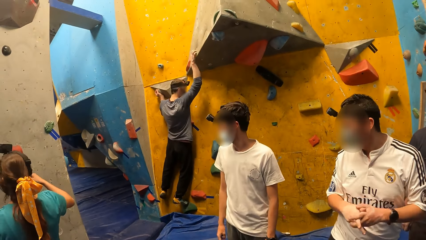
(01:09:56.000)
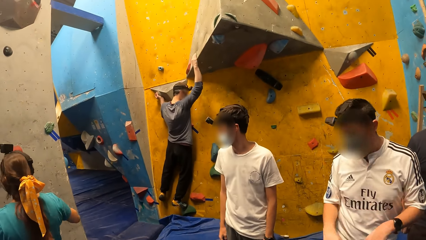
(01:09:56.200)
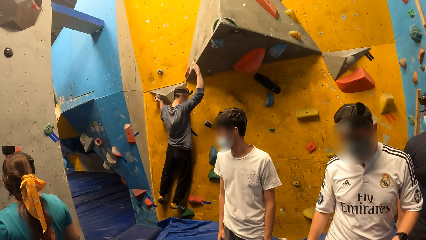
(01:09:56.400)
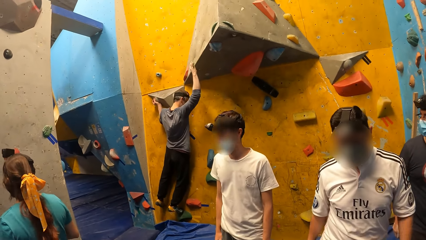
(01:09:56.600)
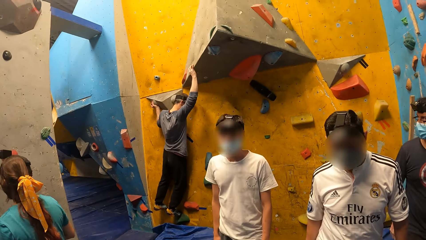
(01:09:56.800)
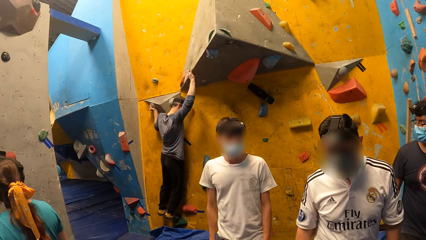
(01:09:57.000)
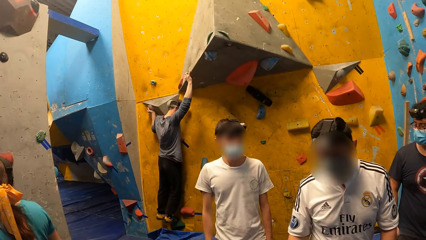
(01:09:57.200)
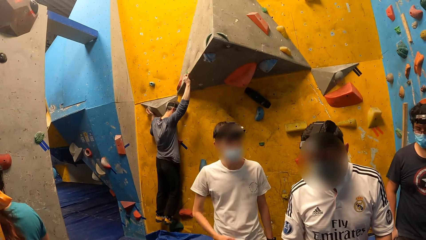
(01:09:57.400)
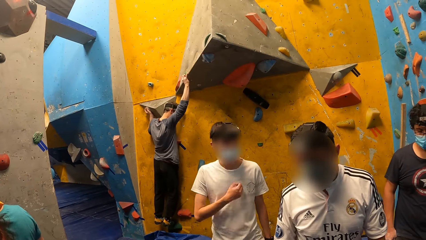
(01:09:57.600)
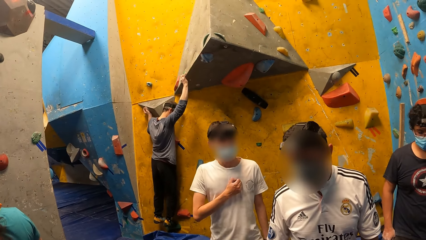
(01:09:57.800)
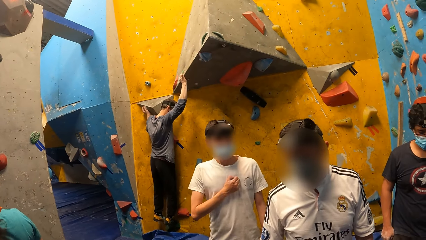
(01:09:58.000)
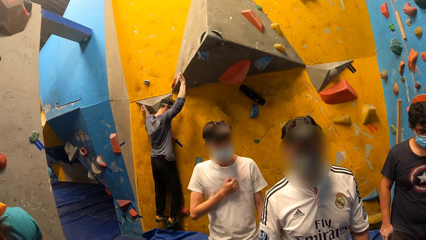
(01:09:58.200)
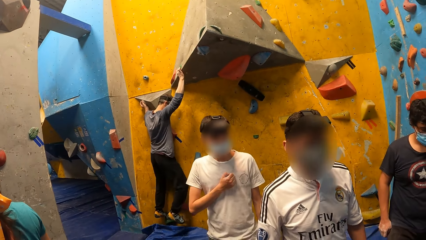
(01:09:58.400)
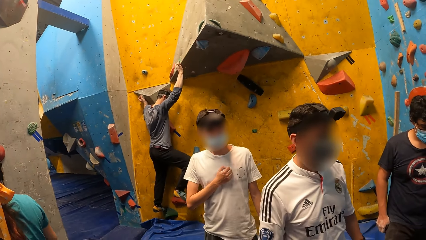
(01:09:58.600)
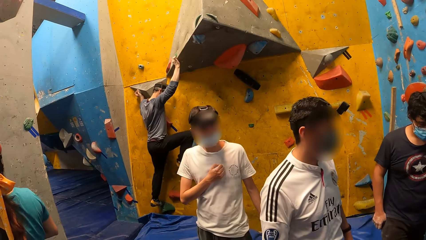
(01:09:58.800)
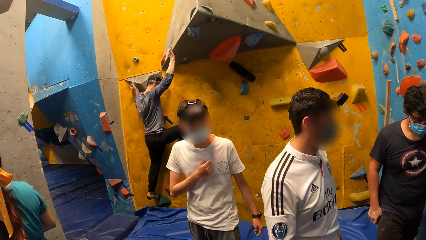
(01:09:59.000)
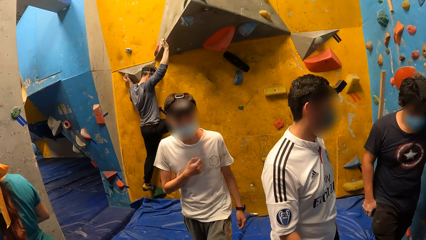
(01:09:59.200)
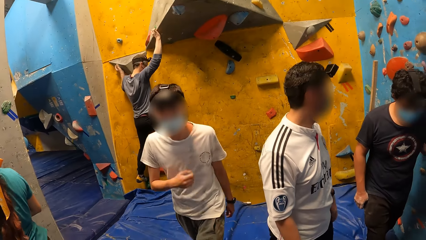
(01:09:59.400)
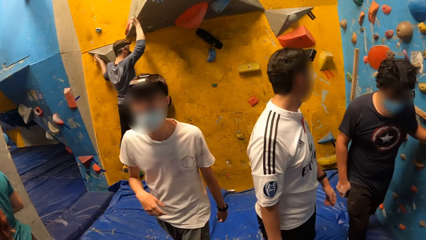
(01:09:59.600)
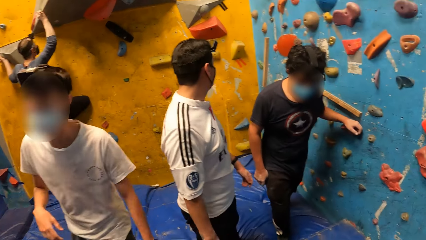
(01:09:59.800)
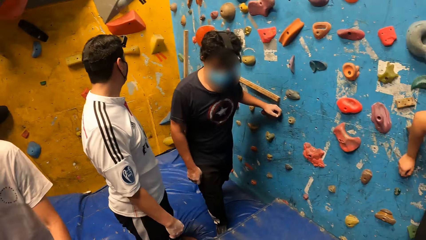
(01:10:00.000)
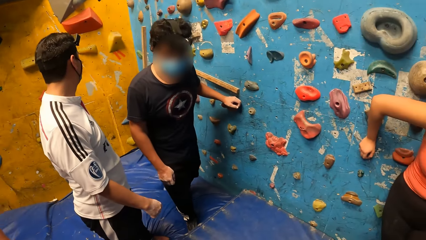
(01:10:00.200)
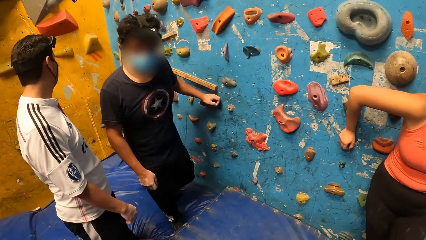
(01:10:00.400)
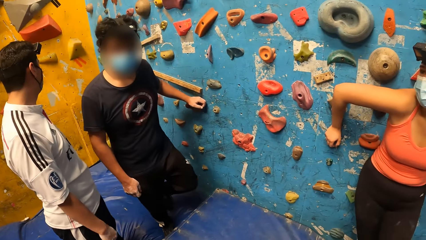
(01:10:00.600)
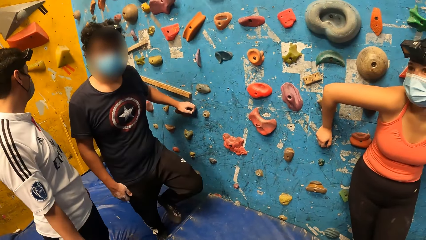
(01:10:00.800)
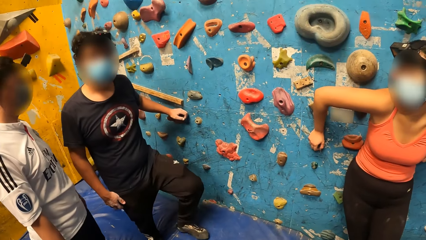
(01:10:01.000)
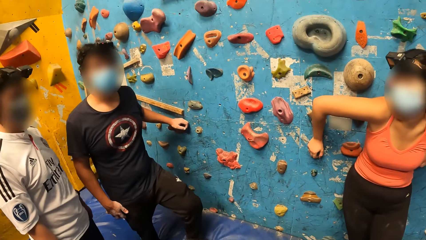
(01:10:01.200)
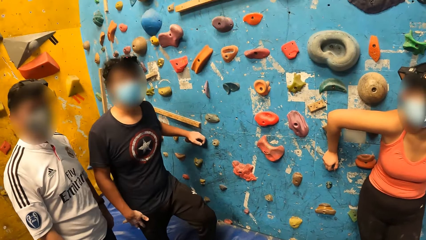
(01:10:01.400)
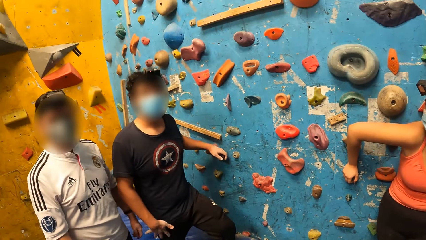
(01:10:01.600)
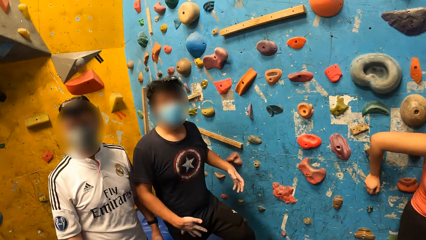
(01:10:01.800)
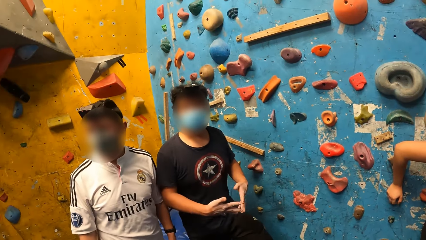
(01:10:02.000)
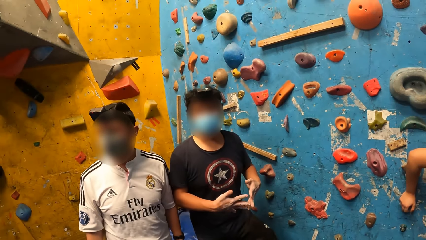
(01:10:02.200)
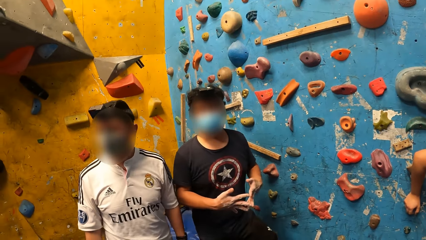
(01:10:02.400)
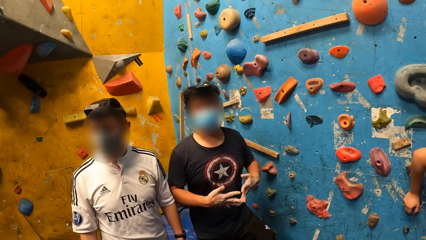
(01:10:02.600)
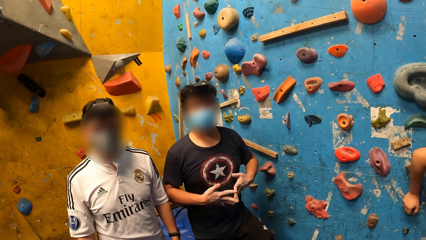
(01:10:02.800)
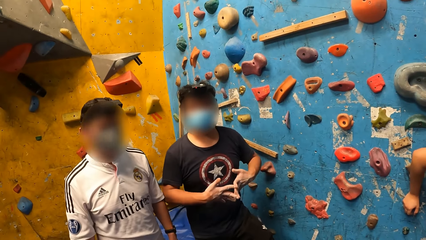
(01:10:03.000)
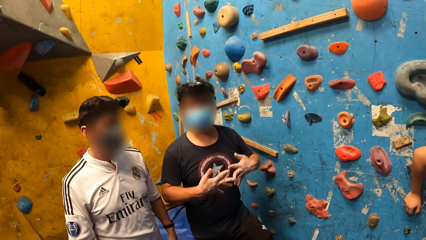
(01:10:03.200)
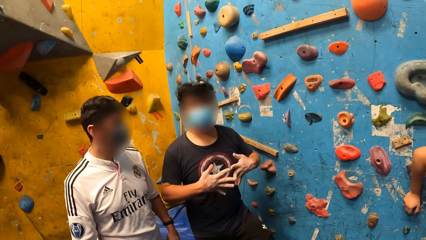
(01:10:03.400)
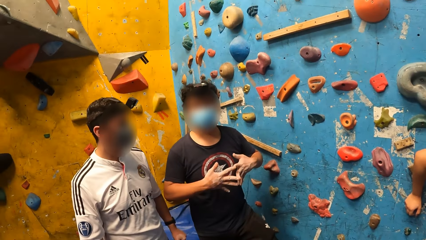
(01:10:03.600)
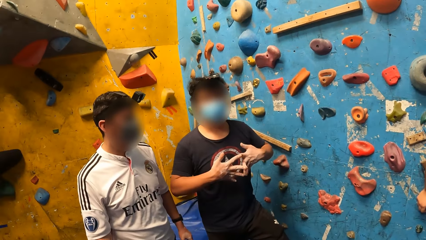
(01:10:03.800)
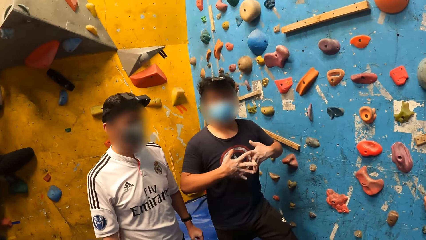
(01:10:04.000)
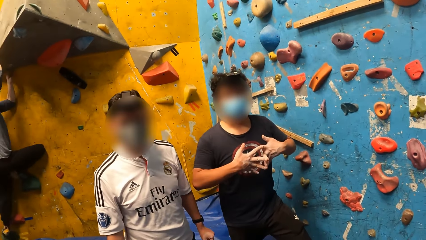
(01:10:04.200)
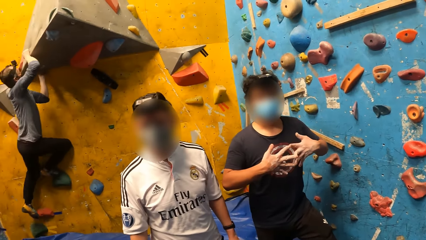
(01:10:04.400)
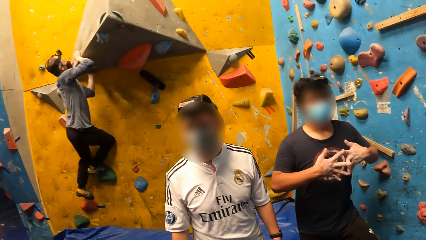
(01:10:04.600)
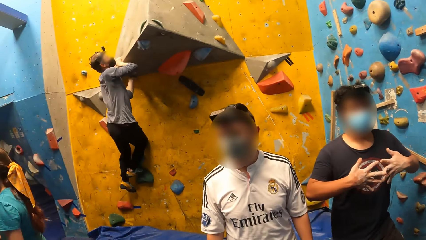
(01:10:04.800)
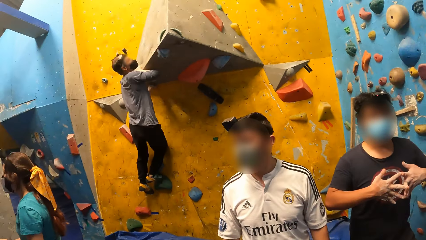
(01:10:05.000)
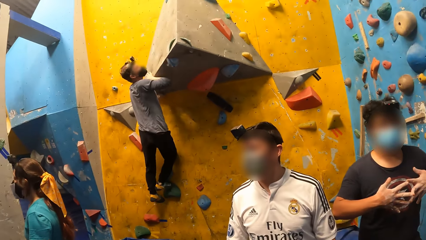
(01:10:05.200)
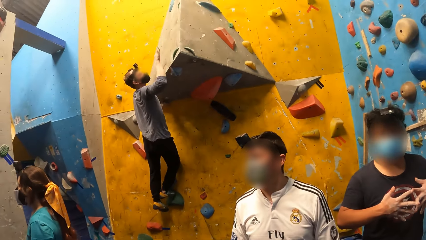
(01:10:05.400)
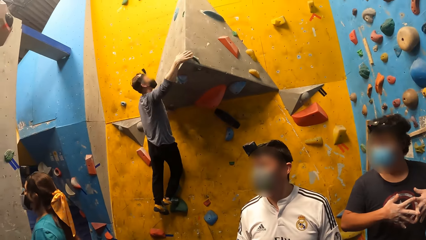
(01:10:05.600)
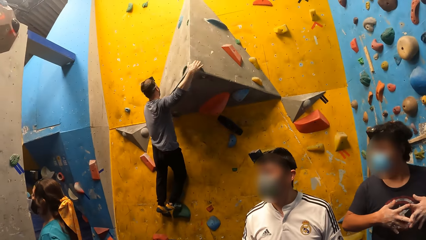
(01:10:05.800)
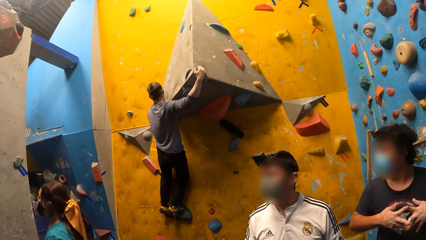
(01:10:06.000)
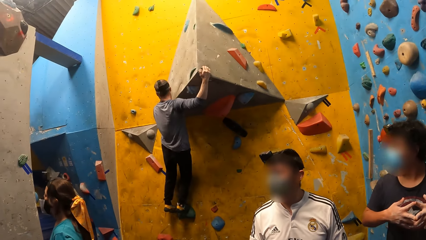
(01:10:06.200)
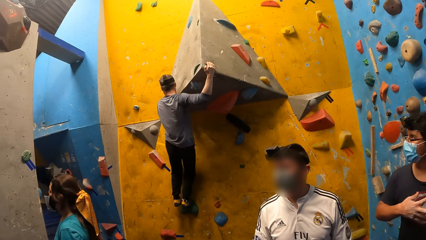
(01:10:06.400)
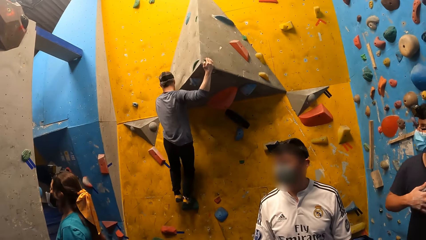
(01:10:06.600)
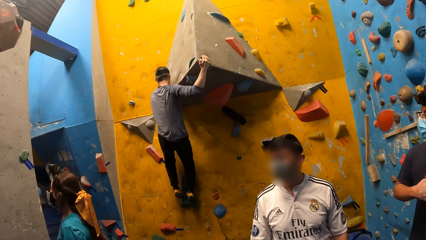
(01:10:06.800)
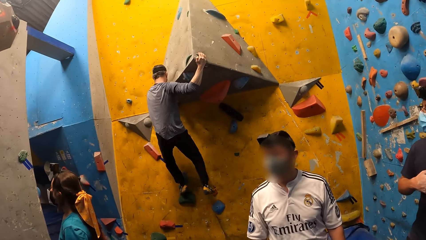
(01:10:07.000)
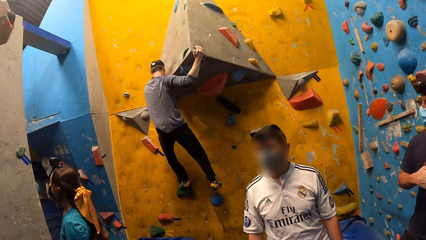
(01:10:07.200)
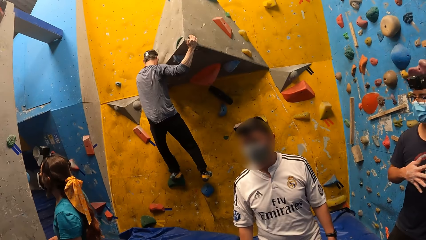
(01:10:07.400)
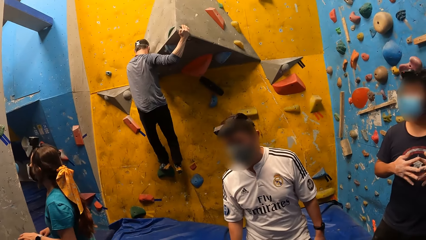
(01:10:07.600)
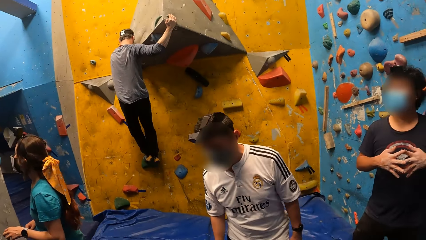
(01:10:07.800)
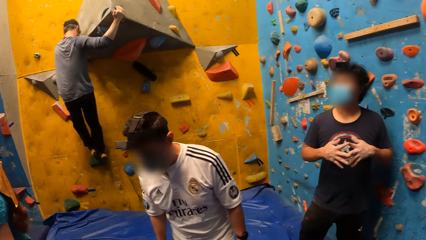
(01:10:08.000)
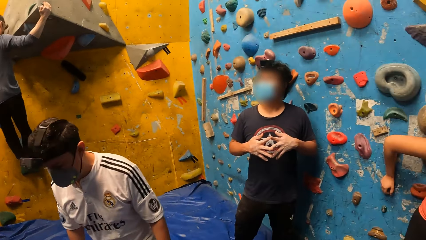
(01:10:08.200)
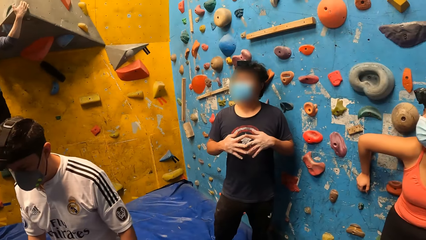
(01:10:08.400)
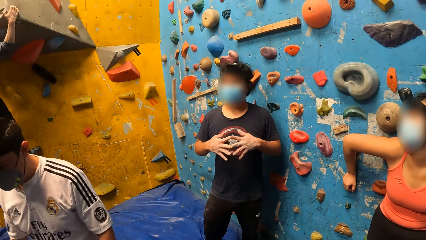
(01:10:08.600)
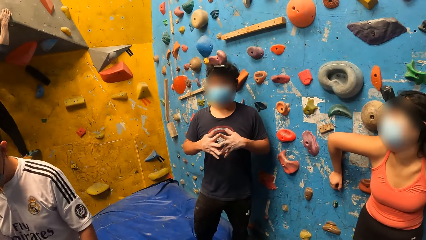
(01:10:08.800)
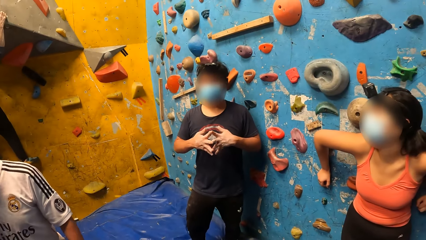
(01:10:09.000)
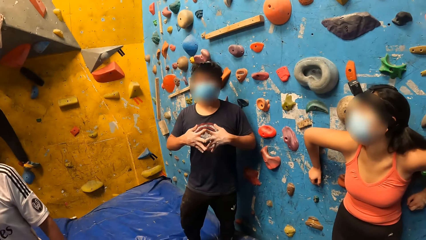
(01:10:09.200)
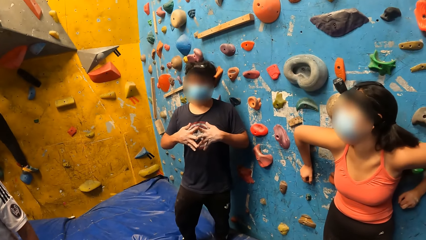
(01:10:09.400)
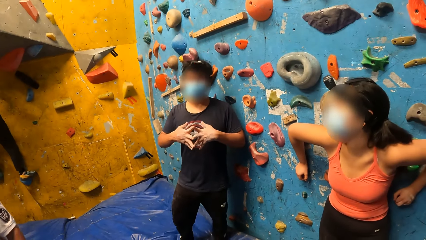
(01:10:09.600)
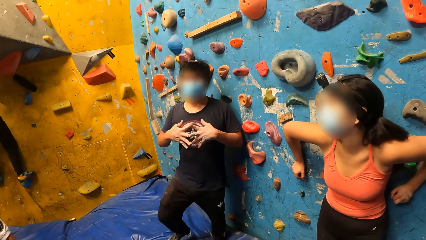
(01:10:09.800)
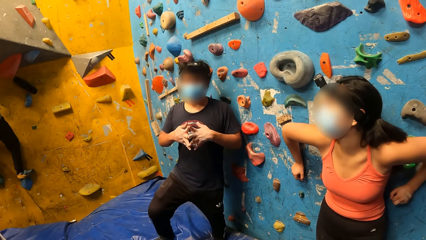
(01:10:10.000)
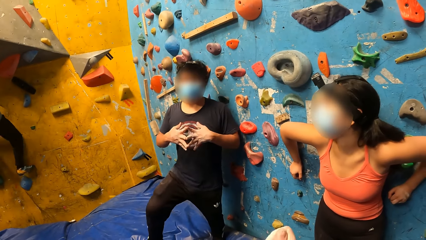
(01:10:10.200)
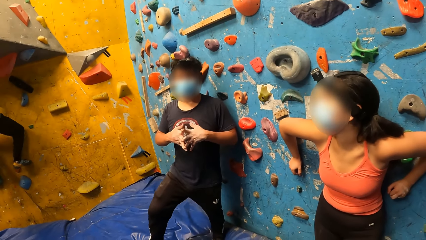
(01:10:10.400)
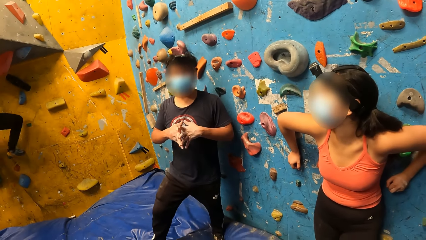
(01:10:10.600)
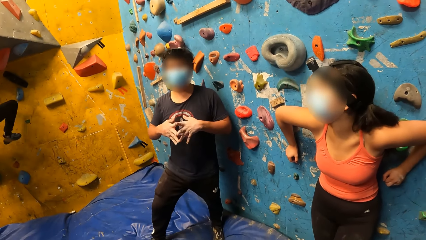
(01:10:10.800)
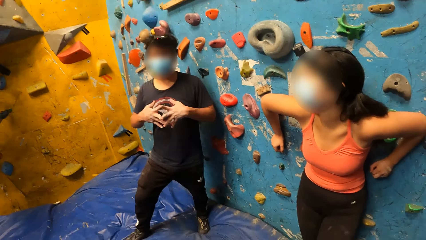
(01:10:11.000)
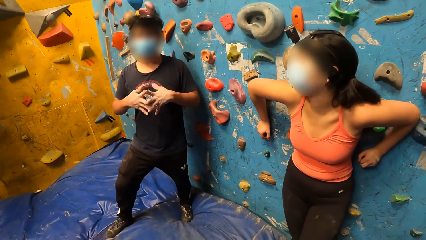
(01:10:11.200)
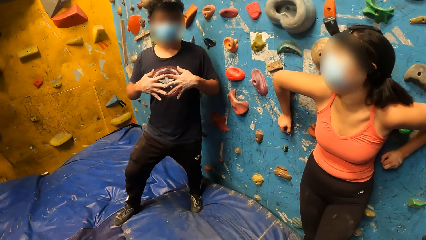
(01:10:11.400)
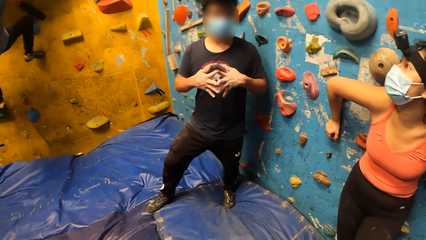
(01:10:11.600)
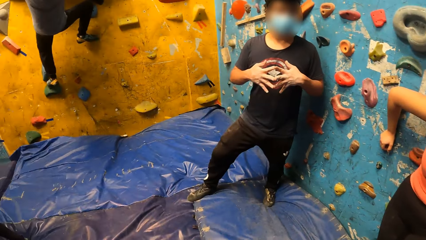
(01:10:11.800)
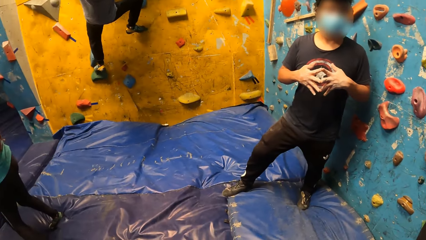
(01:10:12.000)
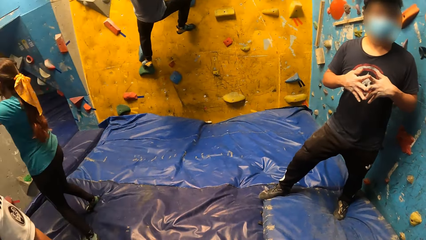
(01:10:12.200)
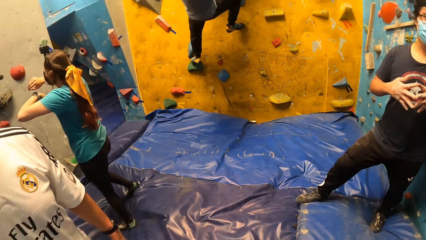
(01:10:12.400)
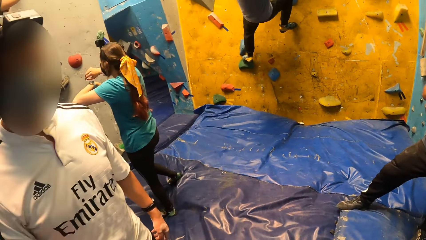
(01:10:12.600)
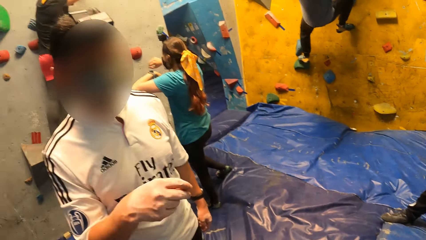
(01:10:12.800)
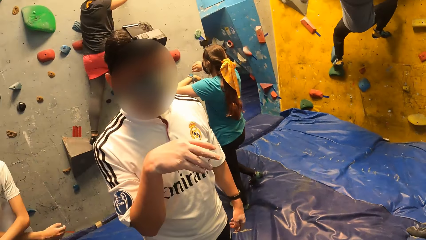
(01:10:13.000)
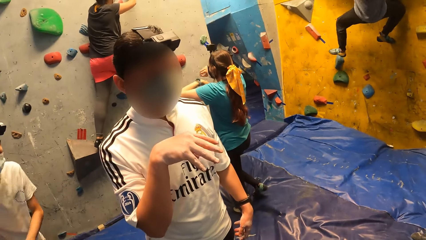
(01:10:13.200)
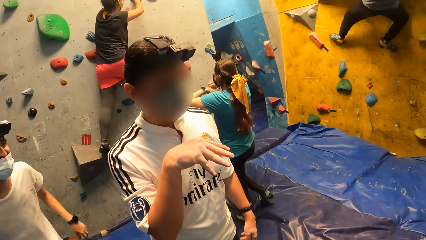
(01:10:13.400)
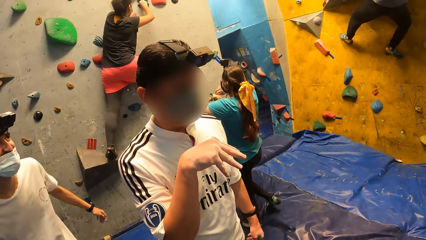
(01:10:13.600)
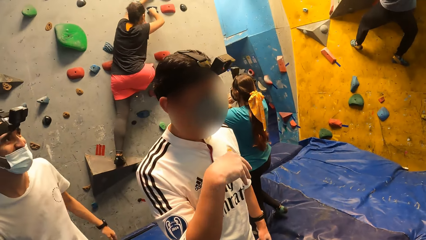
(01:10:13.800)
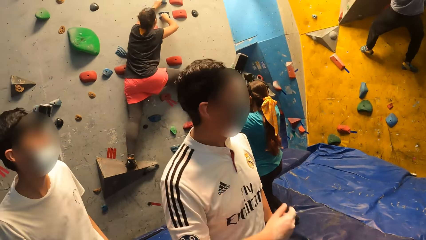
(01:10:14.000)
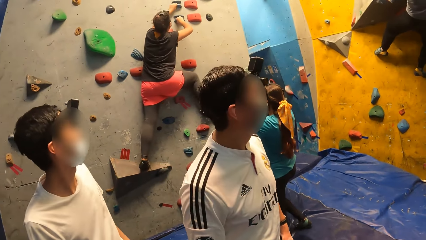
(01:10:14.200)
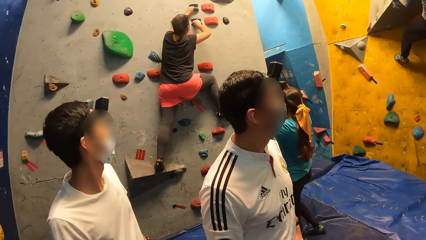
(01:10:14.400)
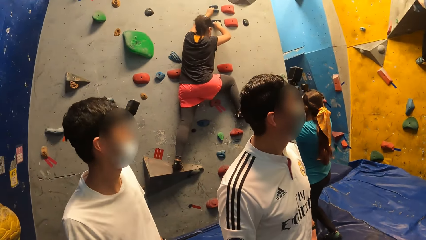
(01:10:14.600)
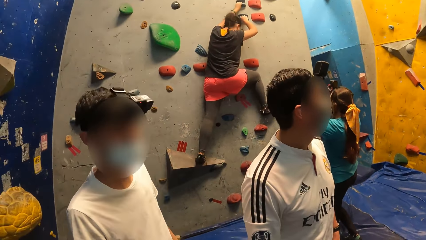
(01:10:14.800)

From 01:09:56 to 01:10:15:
The camera wearer looks at the wall. A man interacts with another man. The camera wearer interacts with another man. A woman interacts with another woman. The second man interacts with the camera wearer.
